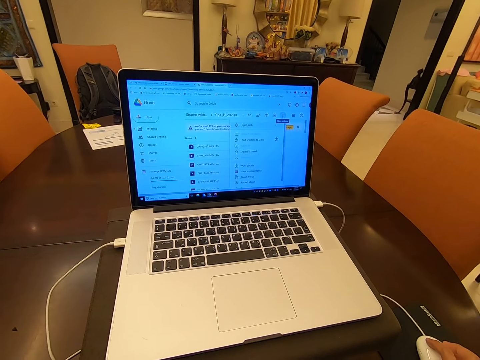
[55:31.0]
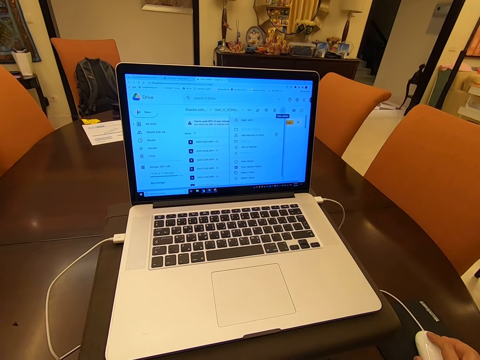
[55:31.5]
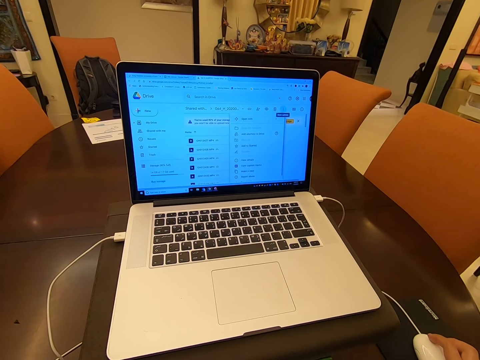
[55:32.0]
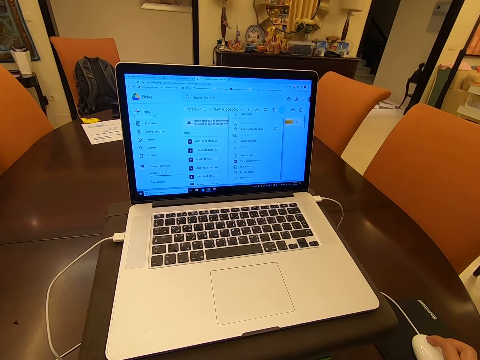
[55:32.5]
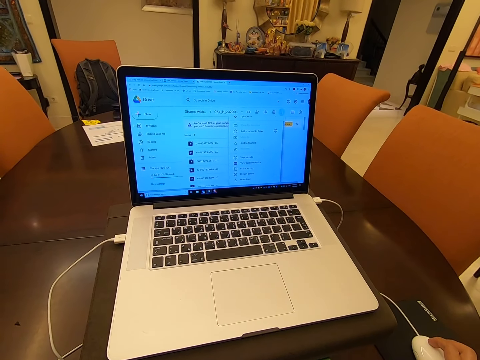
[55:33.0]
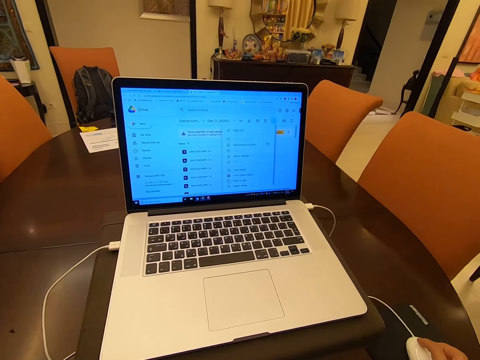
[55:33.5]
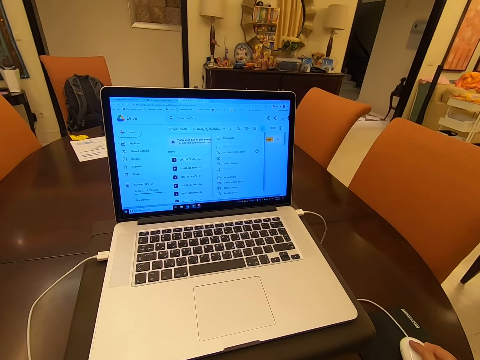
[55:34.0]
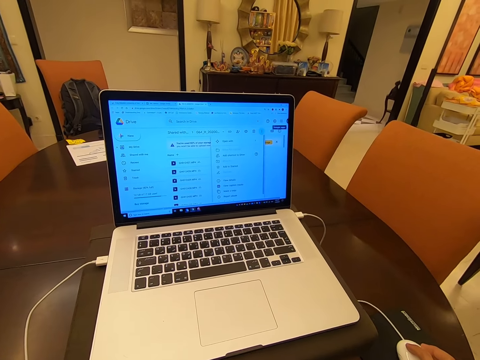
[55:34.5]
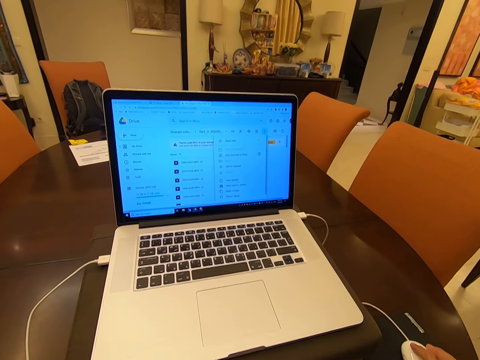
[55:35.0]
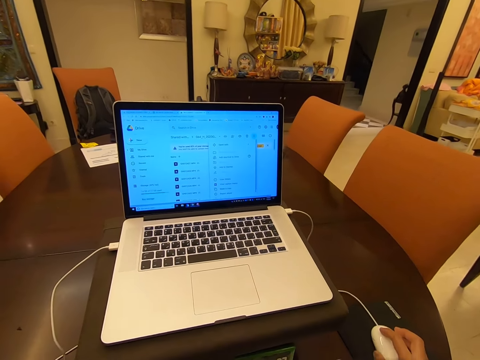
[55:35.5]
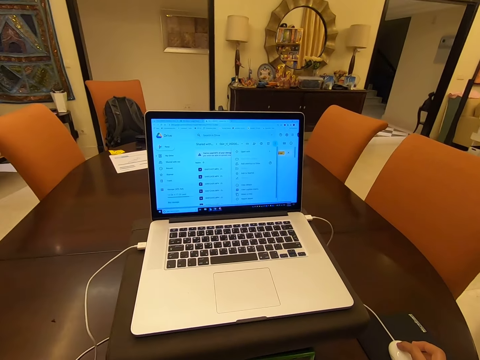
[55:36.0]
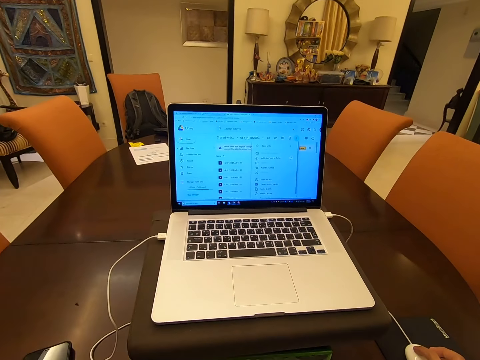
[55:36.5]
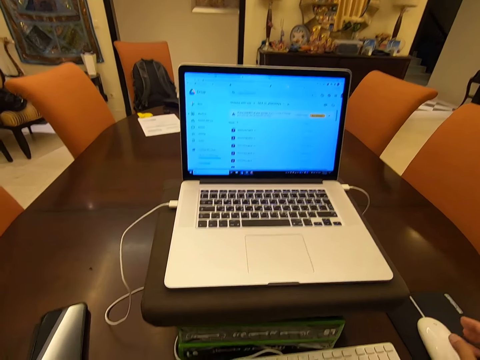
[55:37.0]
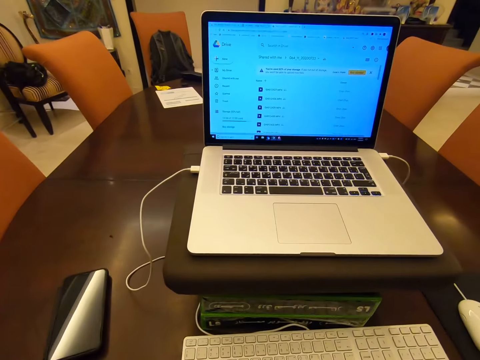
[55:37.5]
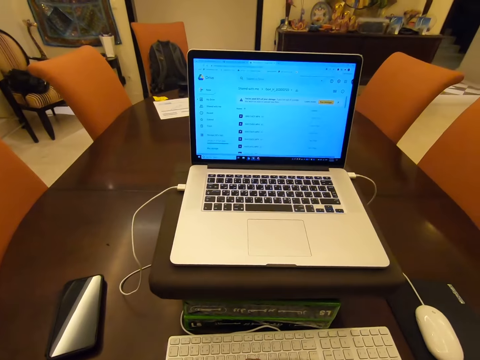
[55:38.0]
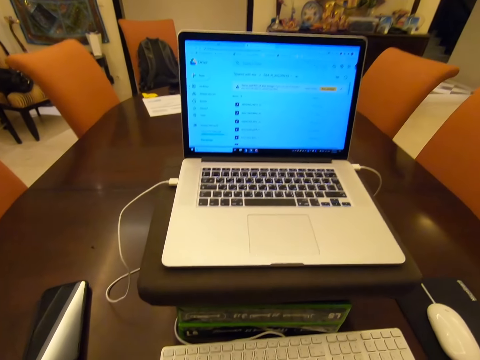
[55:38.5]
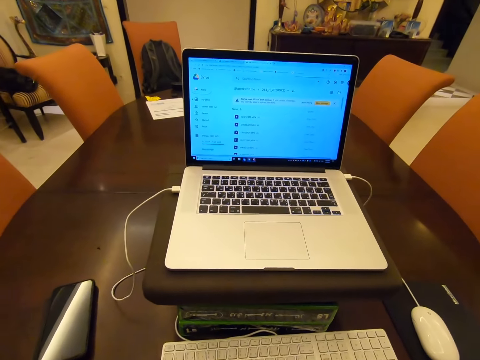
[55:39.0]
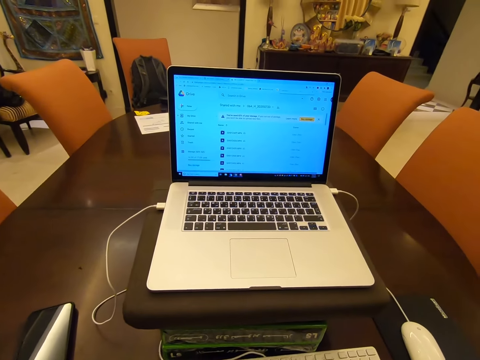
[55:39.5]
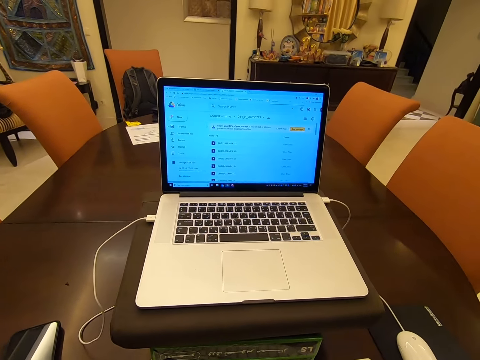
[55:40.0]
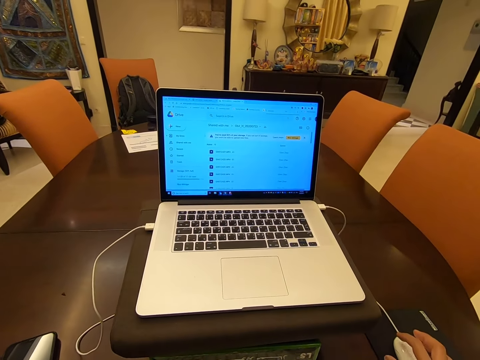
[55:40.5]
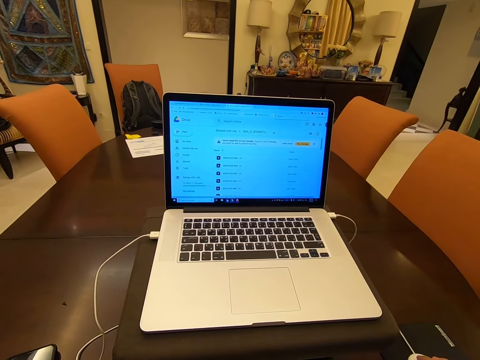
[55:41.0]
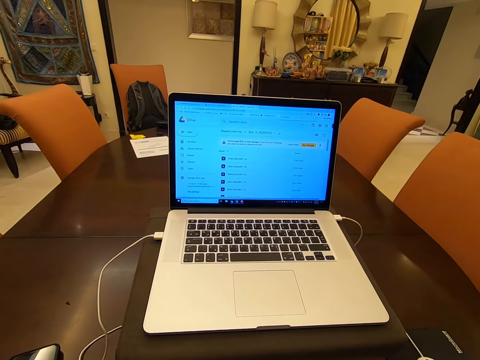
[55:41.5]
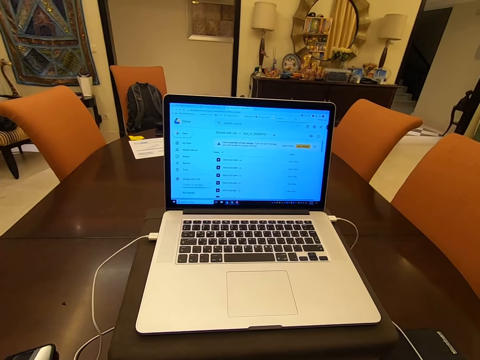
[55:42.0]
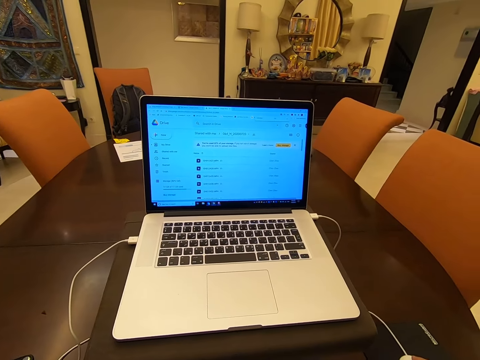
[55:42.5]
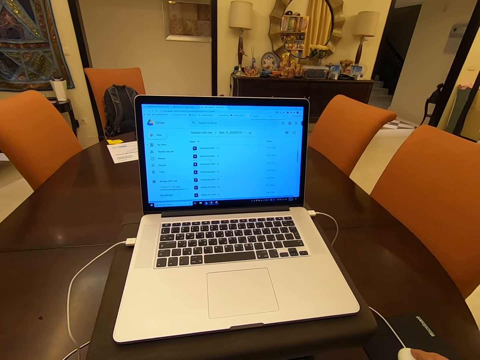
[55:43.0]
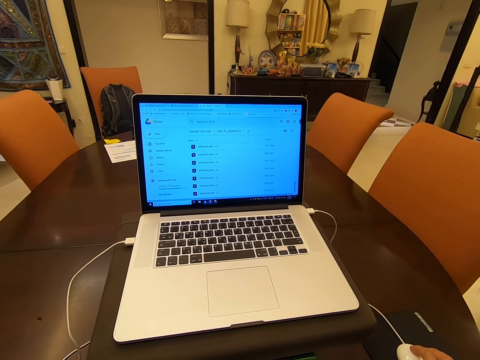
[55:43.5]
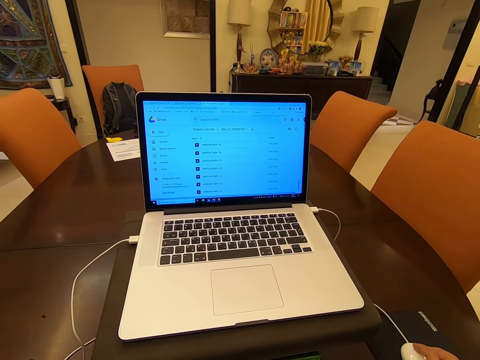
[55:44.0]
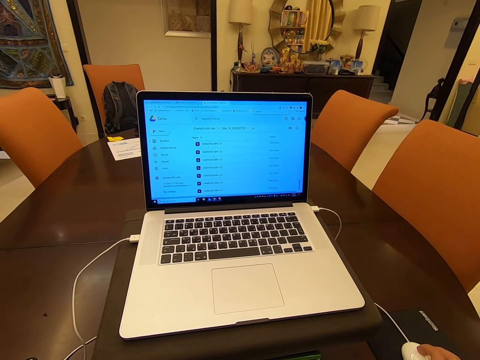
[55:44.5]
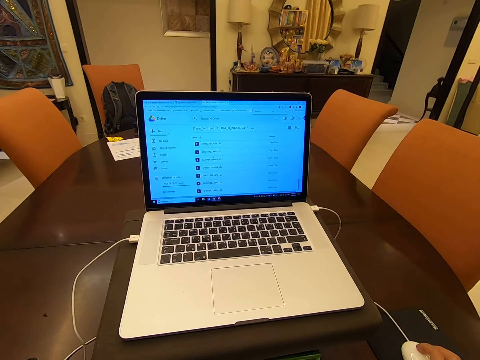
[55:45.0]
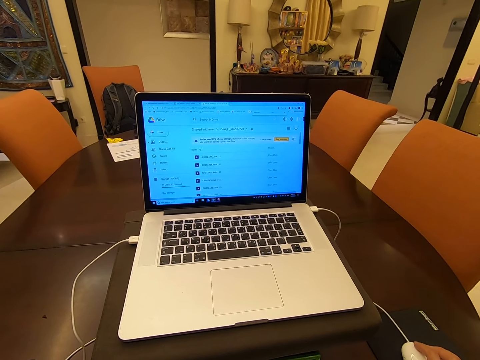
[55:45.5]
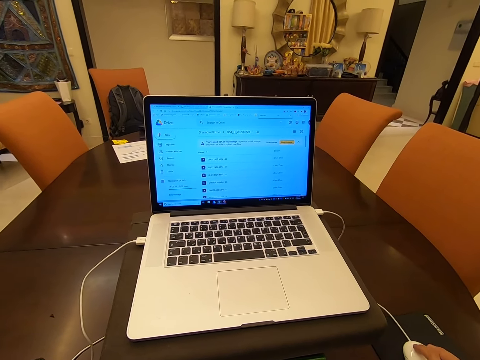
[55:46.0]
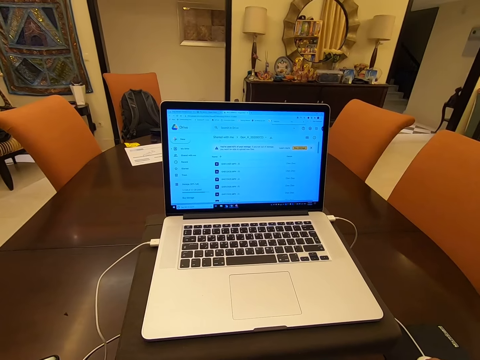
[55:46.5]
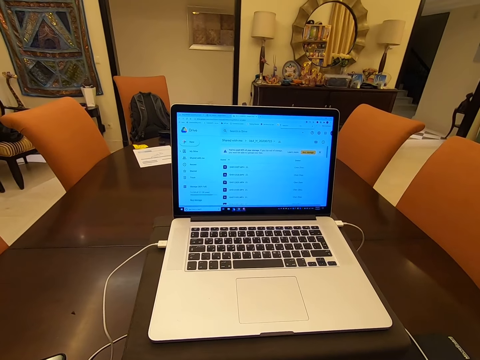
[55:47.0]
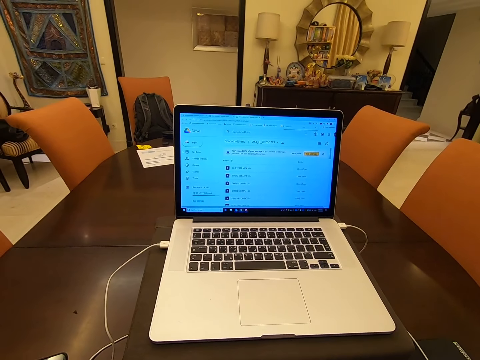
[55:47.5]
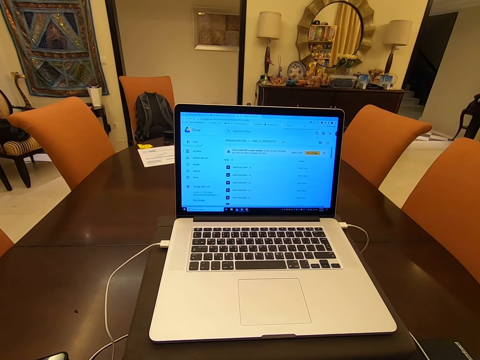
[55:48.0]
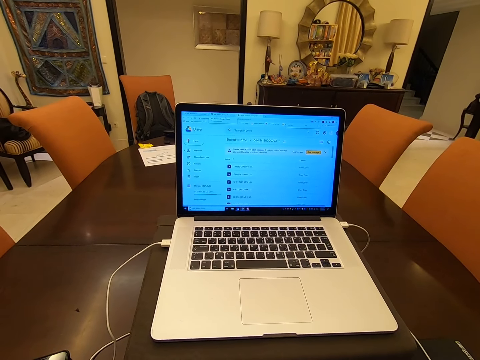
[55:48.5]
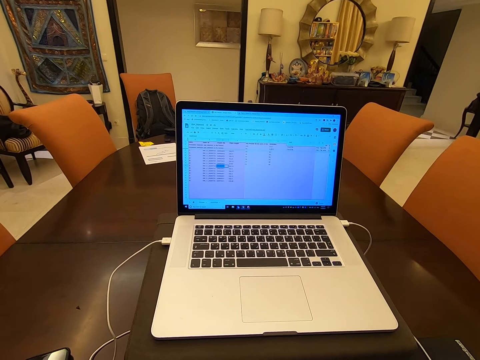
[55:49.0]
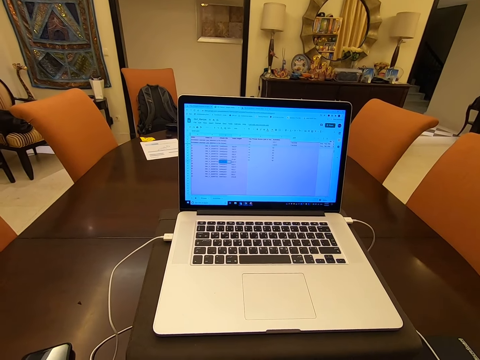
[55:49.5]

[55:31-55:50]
The camera wearer removes their hand from the mouse. They move their hand. They press the keyboard. They click the mouse. They hold the mouse. They operate the laptop. They scroll the mouse. They move the mouse.

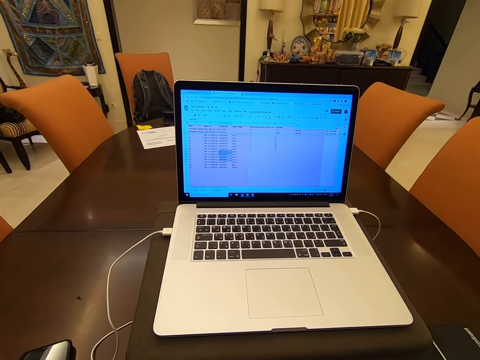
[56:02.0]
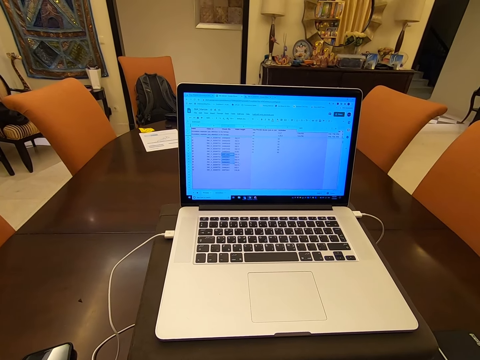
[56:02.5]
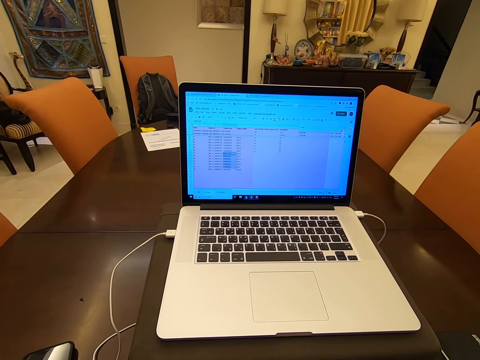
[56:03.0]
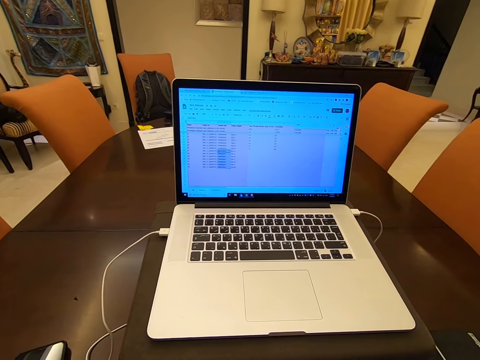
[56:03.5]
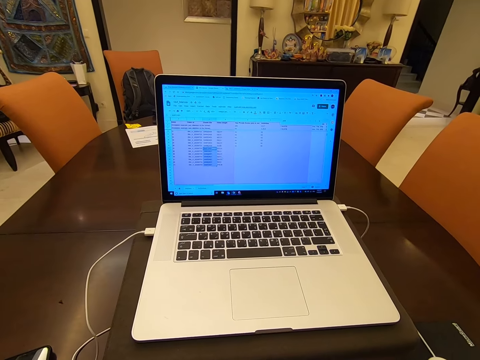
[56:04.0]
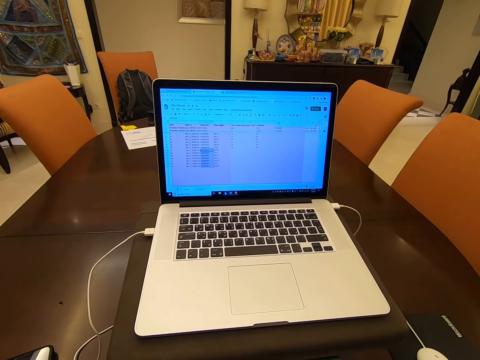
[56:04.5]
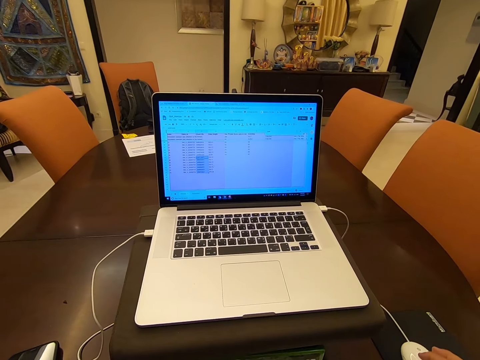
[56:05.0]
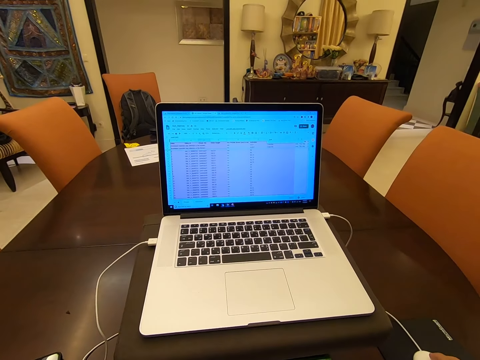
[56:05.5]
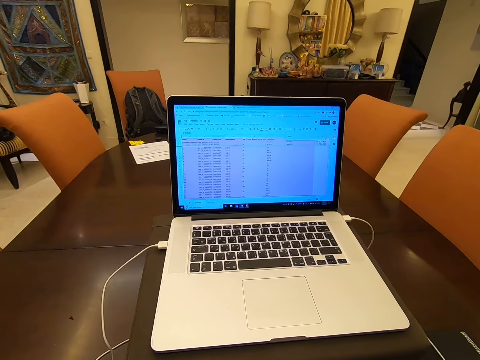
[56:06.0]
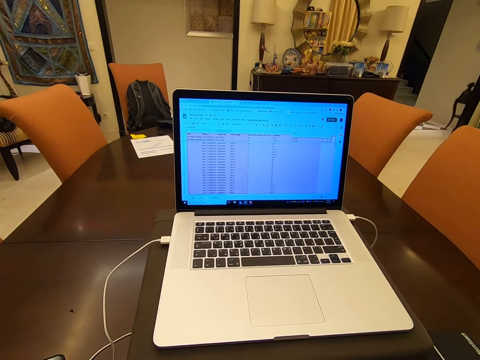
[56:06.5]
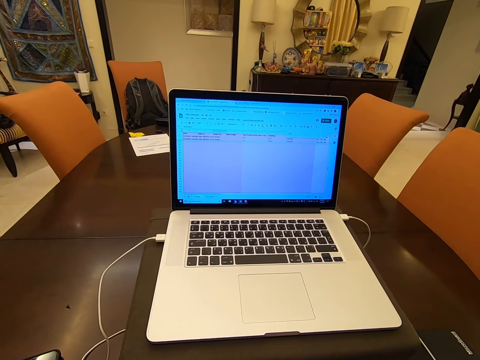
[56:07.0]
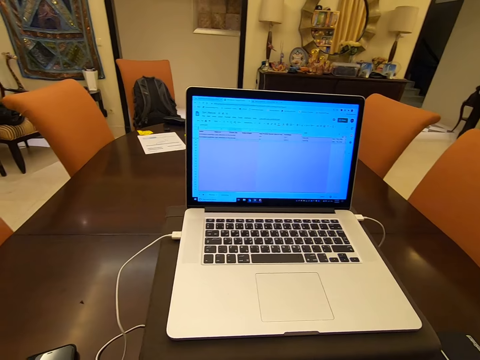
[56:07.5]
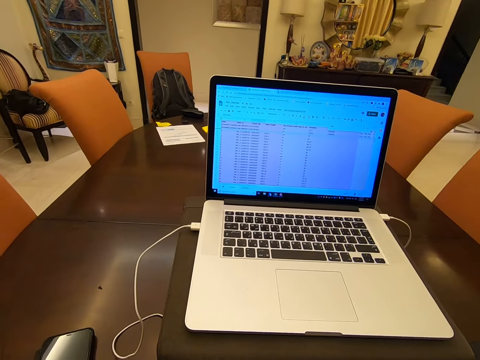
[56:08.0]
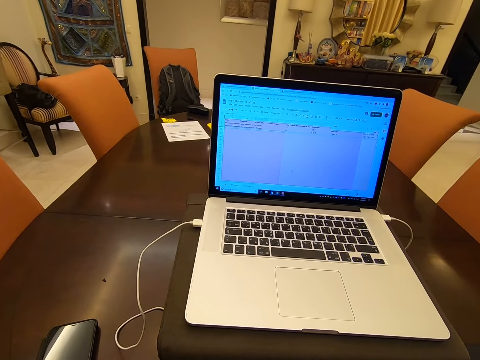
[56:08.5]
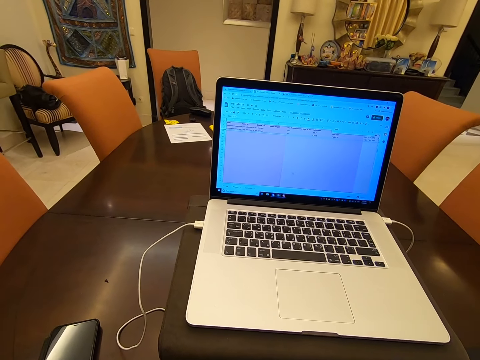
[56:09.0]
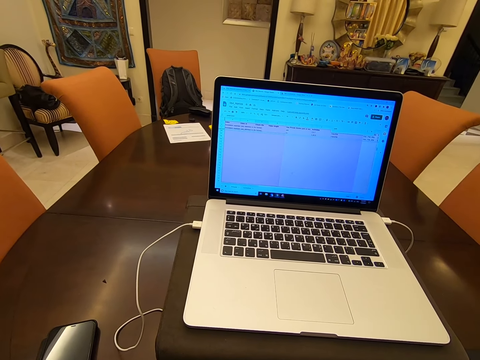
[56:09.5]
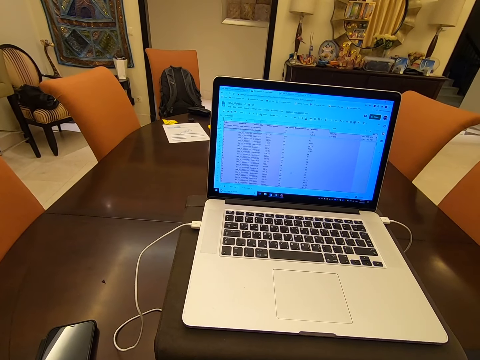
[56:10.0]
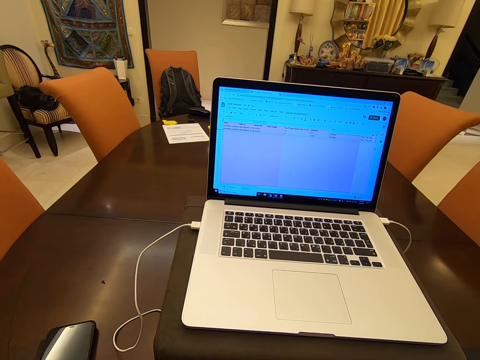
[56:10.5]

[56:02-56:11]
The camera wearer clicks the mouse. They hold the mouse. They operate the laptop.
